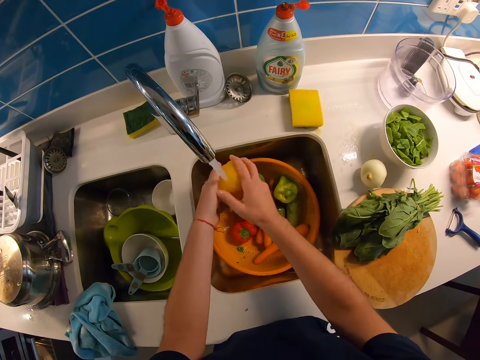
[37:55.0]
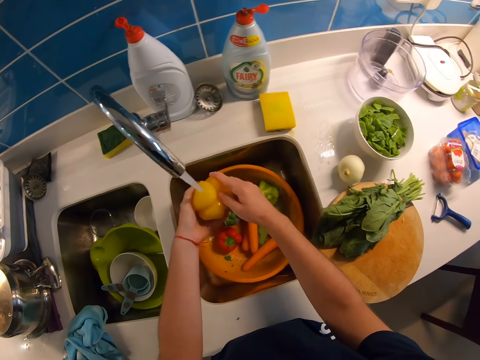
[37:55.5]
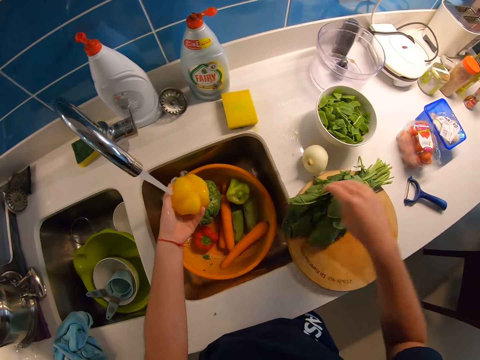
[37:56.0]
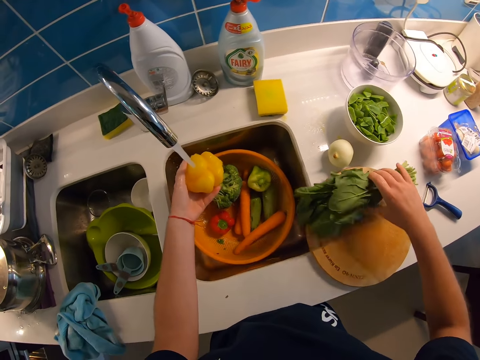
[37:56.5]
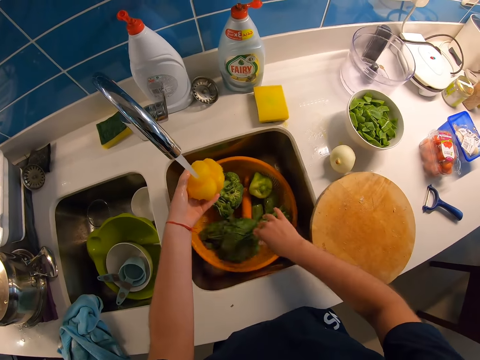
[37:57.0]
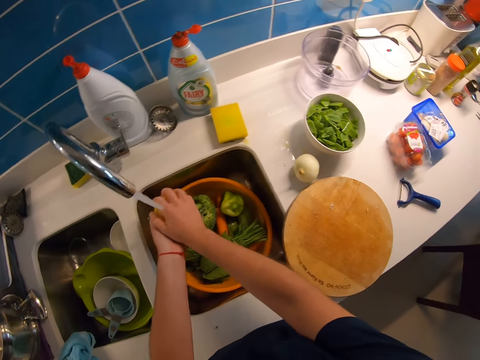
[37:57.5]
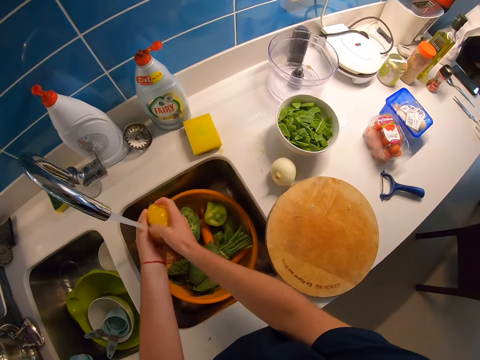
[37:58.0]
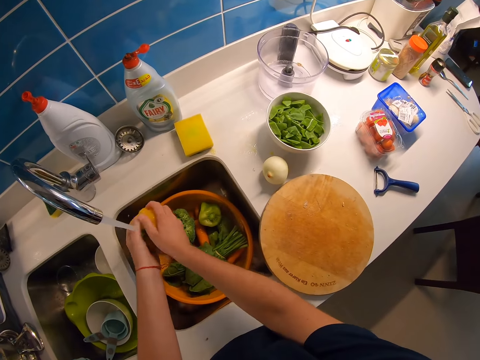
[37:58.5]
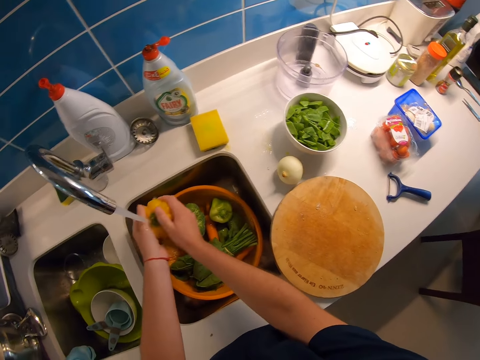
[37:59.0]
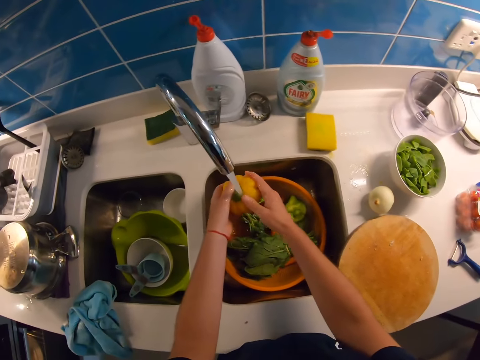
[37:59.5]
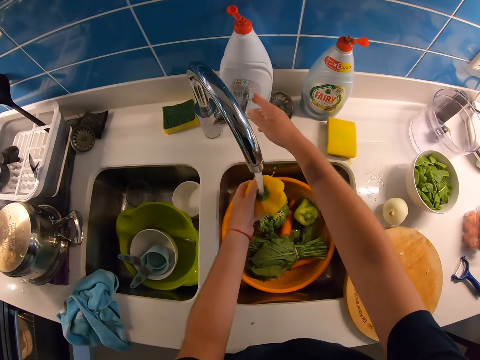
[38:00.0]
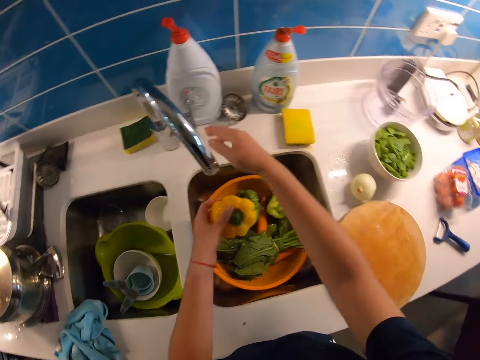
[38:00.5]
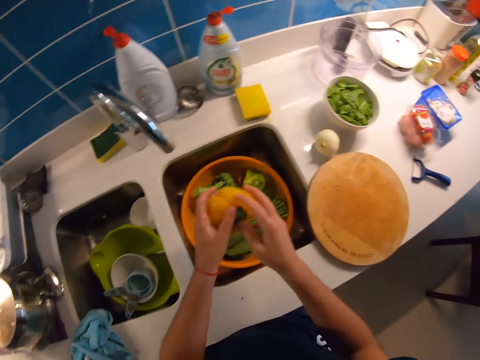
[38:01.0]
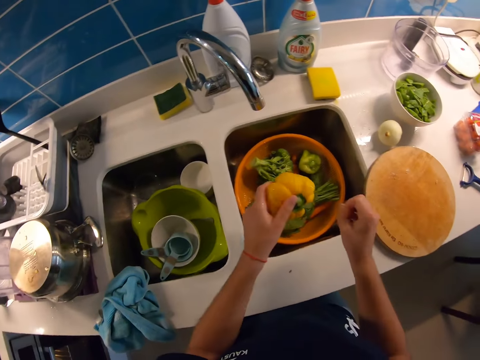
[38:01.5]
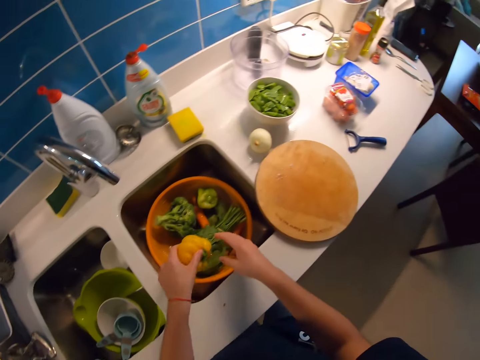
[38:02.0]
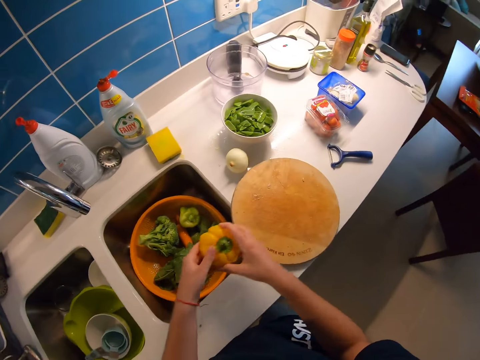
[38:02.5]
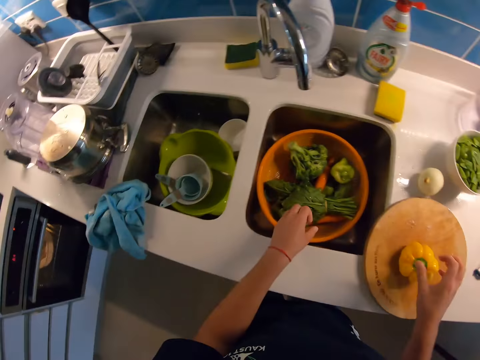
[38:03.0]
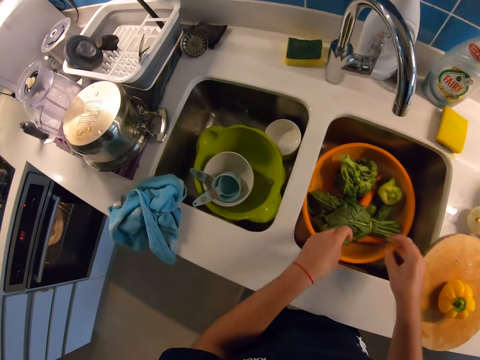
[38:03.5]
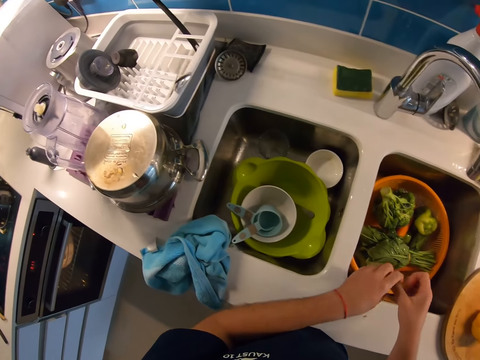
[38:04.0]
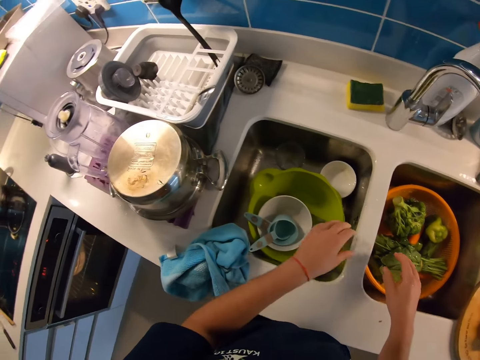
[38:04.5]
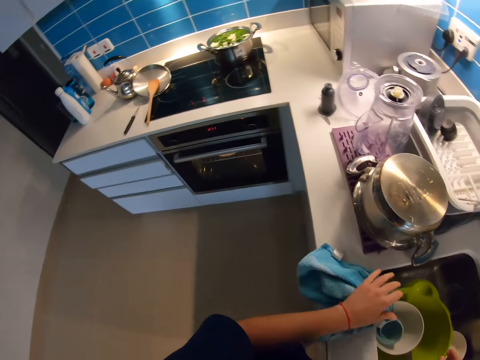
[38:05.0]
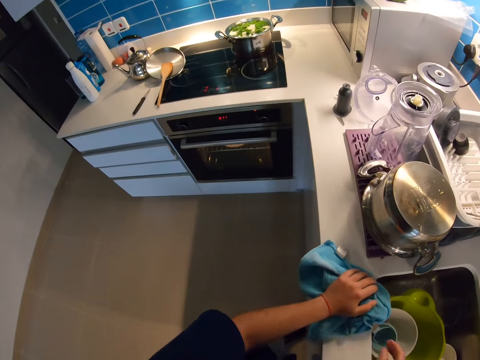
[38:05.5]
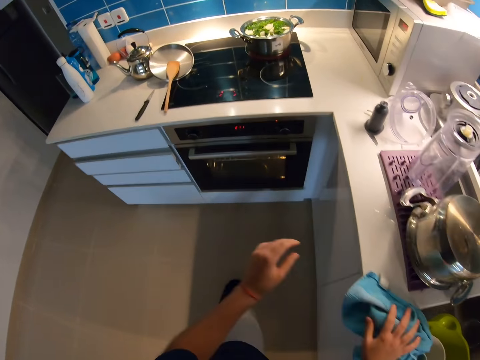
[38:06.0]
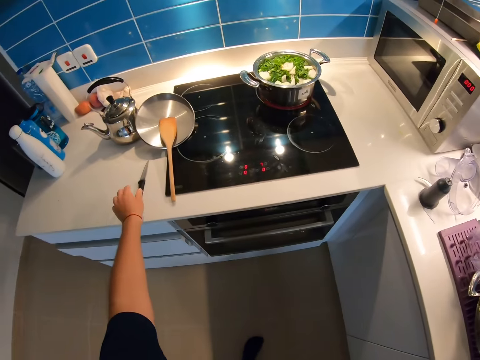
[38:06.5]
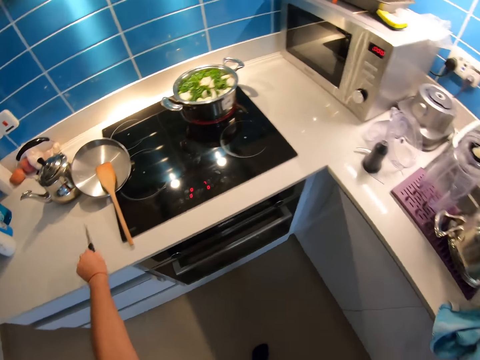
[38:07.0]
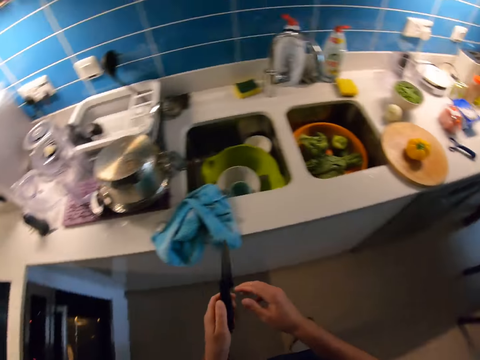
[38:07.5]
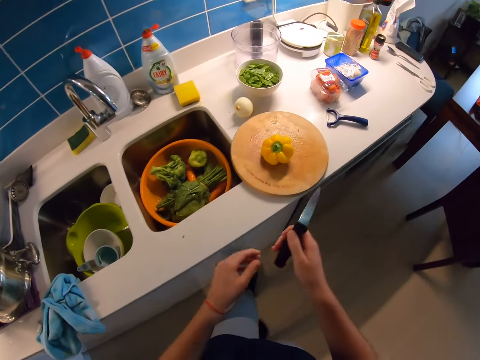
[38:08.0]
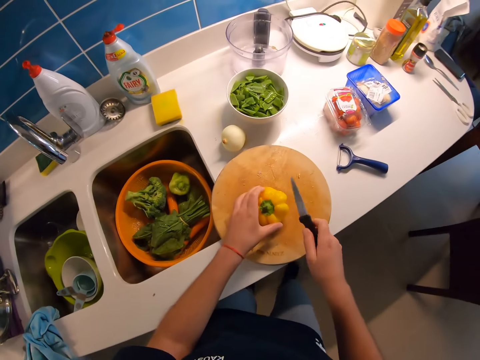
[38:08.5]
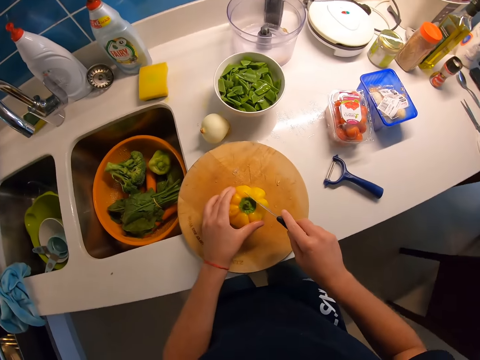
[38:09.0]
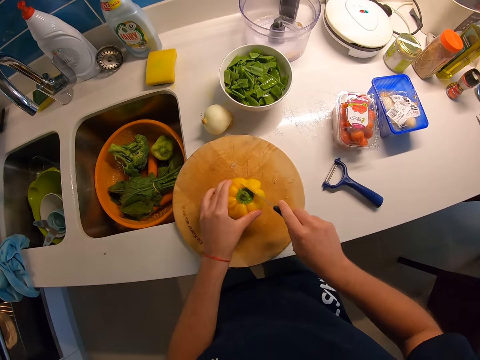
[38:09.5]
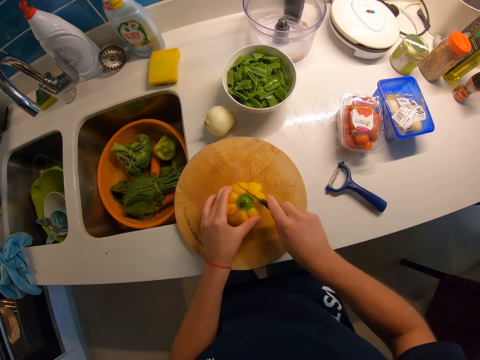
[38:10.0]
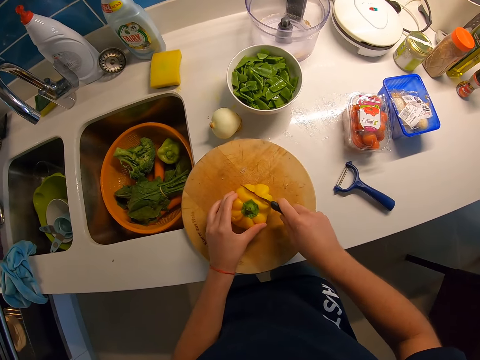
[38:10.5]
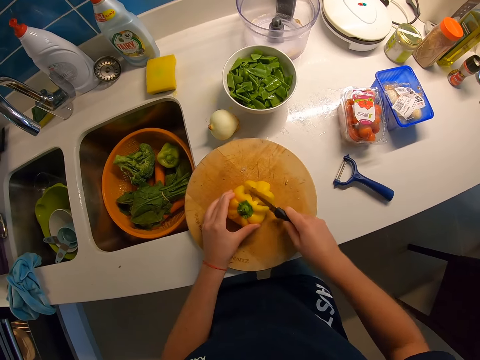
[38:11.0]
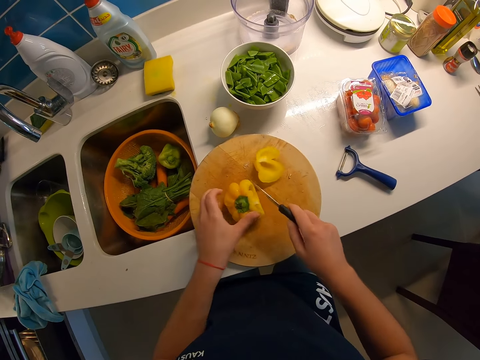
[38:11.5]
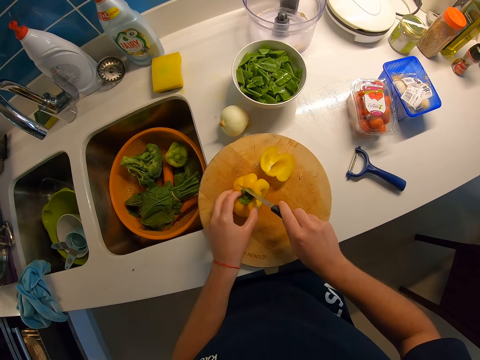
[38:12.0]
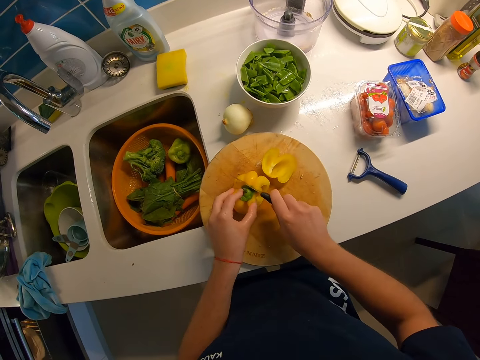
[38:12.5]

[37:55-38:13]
The camera wearer picks up the vegetable with her right hand. She places the vegetable into the bowl. She washes the hot pepper. She turns off the tap with her right hand. She holds the pepper with both hands. She flaps the pepper with both hands. She removes excess water. She drops the pepper on a chopping board with her right hand. She makes a gesture with both hands. She places her left hand on the towel. She takes a step forward. She picks up a knife with her left hand. She changes the knife to her right hand. She holds the pepper with her left hand. She cuts the pepper with the knife in her right hand.

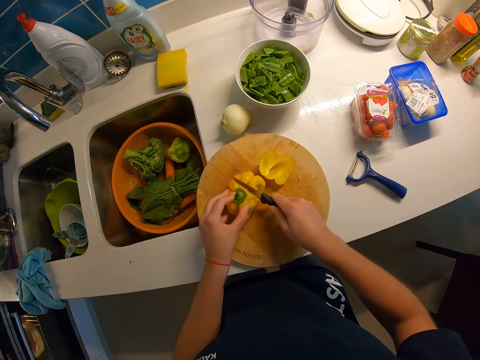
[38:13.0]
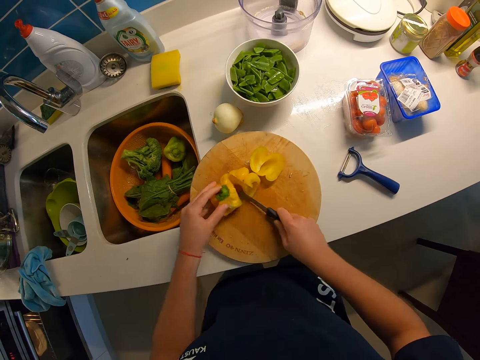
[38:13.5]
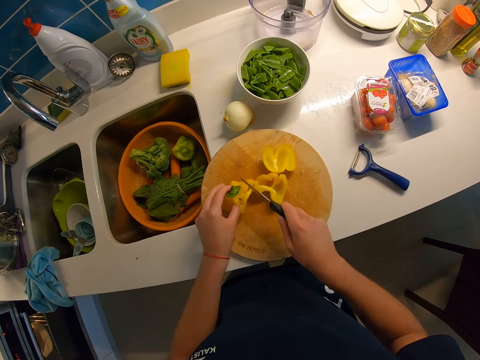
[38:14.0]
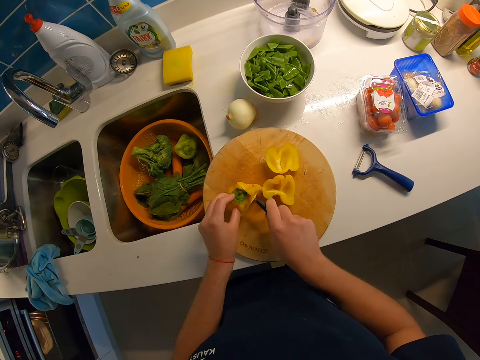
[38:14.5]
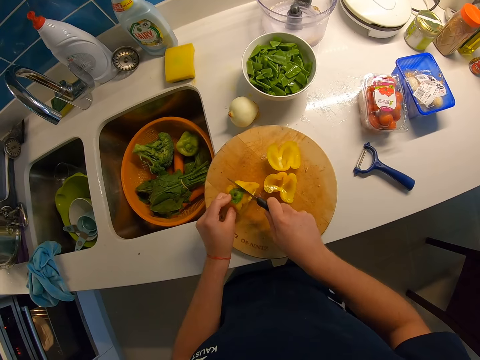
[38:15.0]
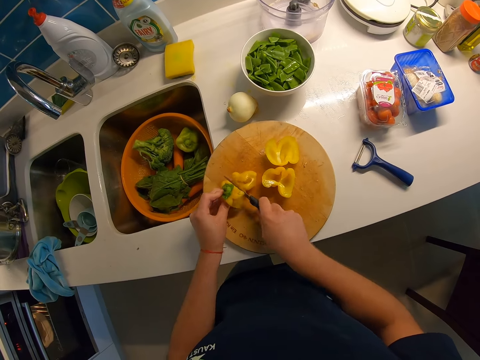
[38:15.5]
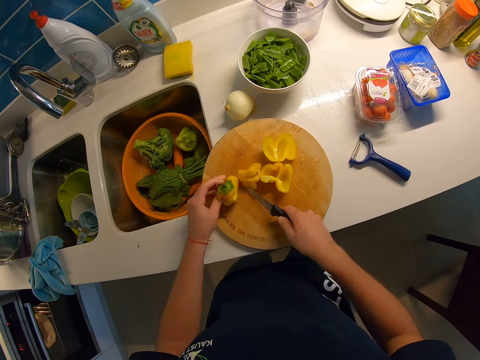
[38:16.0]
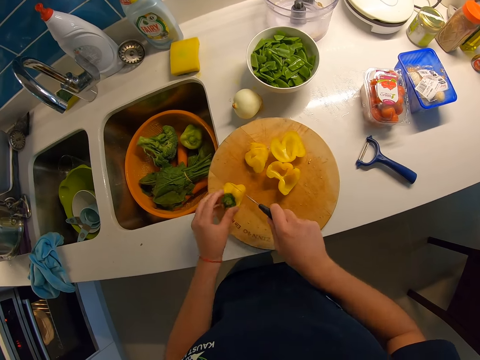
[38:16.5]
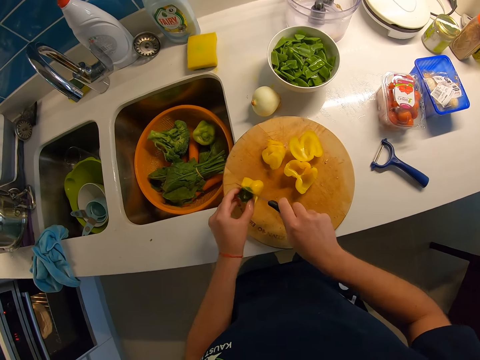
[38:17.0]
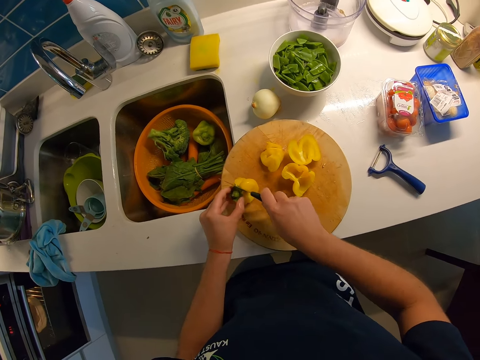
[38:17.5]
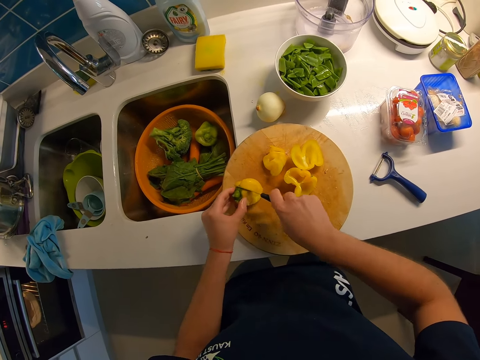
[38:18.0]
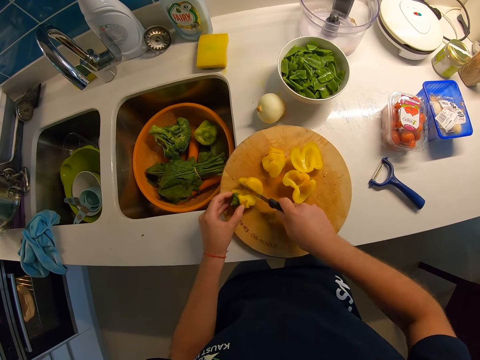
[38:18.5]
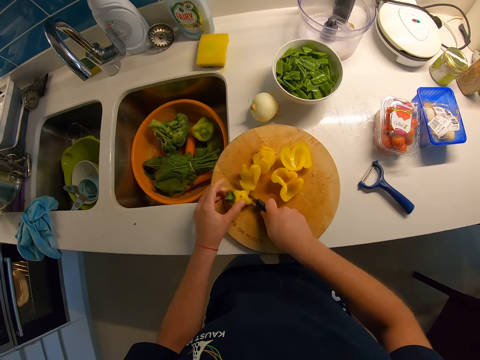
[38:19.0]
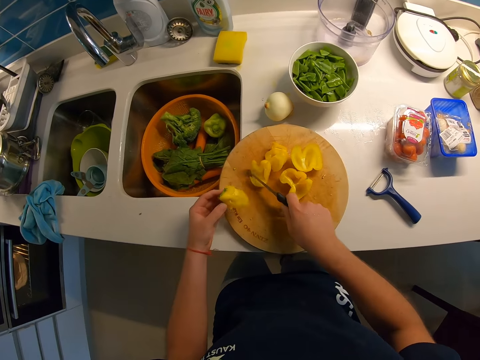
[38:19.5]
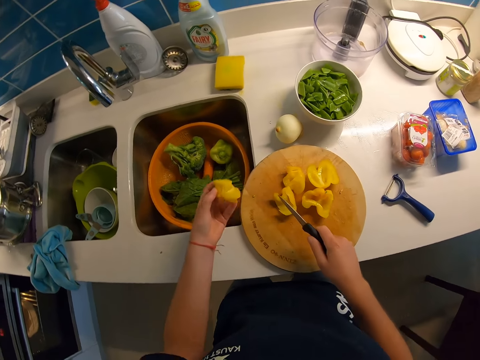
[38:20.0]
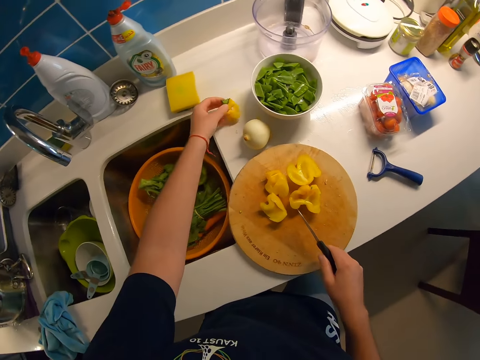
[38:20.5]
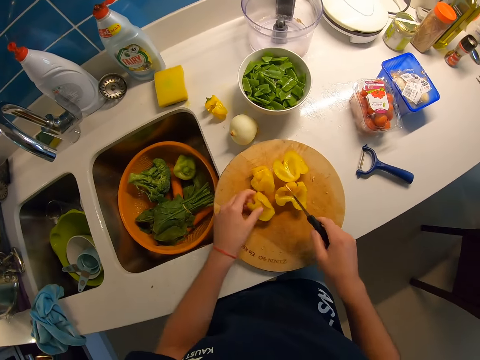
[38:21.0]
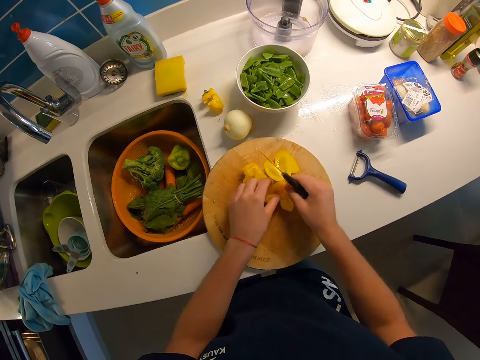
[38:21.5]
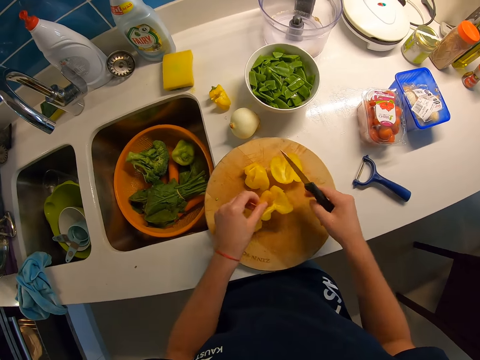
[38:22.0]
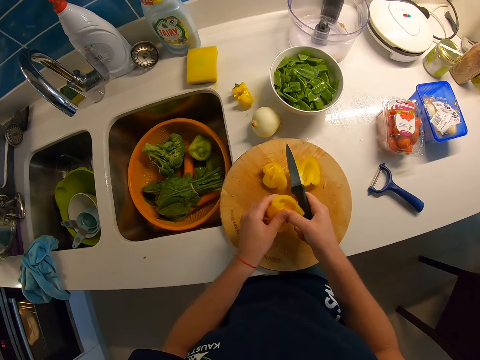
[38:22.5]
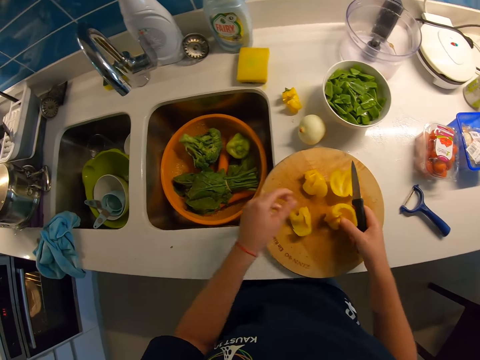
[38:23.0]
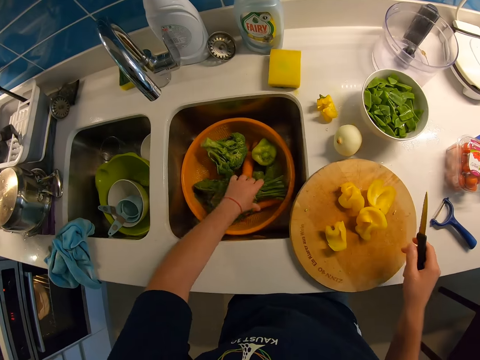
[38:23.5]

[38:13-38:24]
The camera wearer drops the remaining pepper on the sink. She shifts the pepper on the chopping board. She picks up the pepper with her left hand. She holds the pepper with both hands. She picks up the vegetable from the bowl with her left hand.
